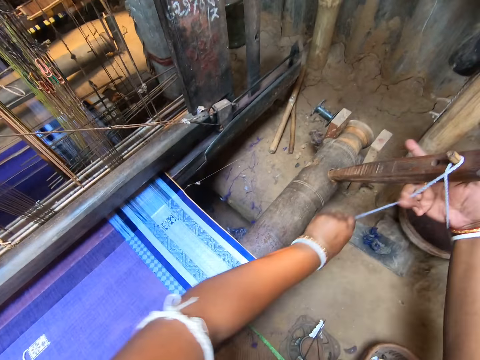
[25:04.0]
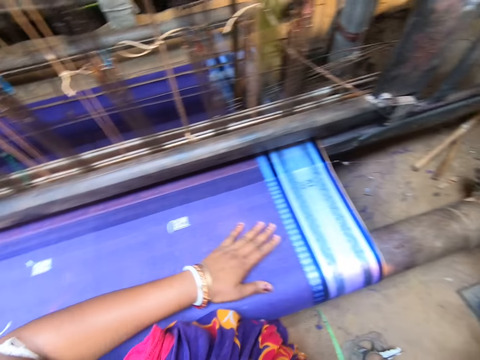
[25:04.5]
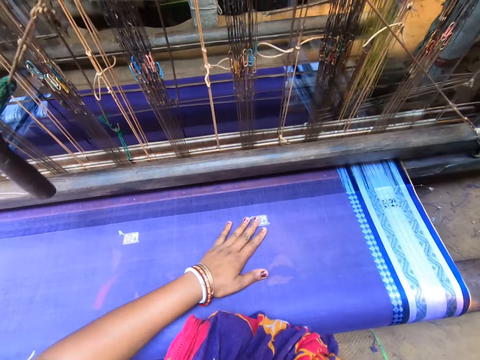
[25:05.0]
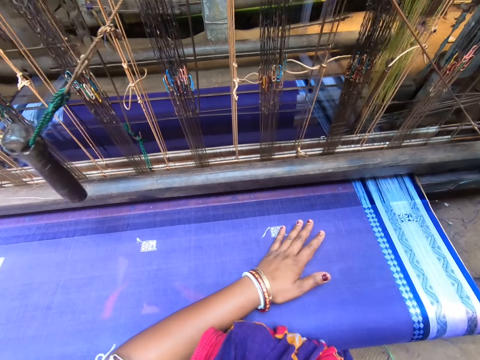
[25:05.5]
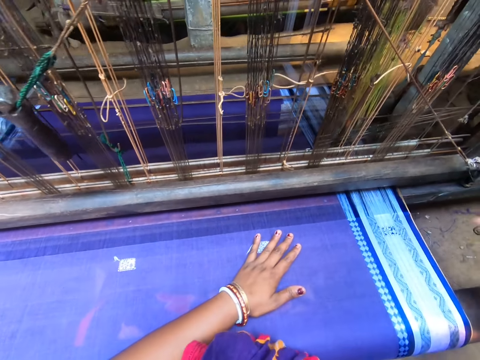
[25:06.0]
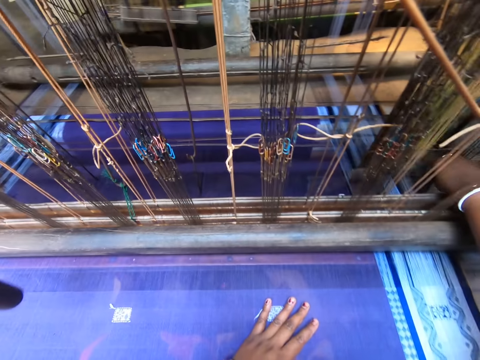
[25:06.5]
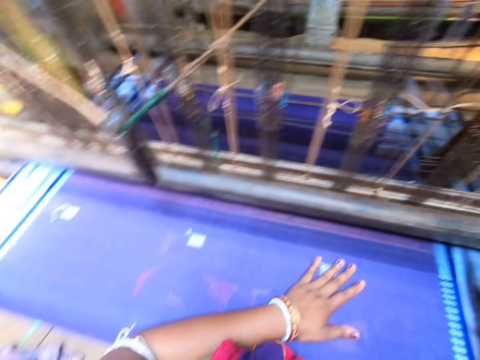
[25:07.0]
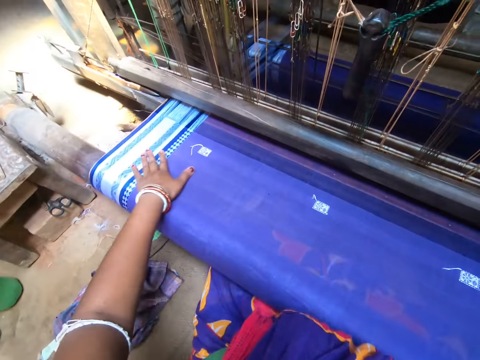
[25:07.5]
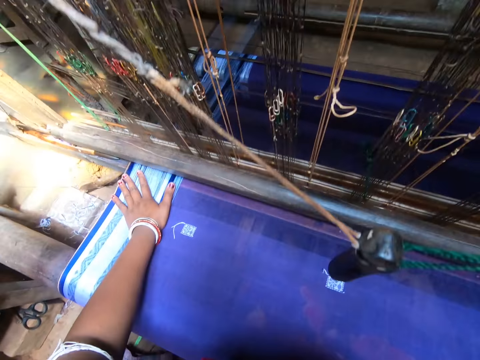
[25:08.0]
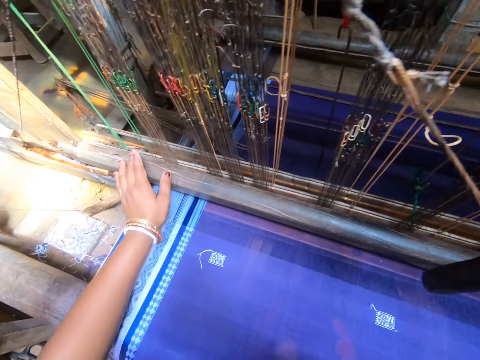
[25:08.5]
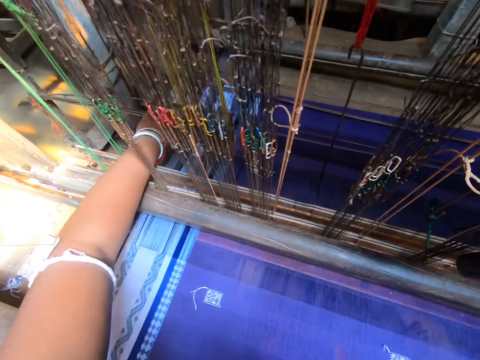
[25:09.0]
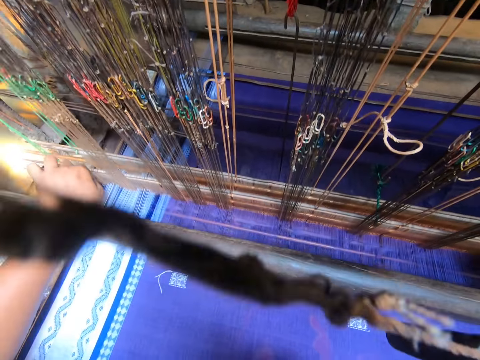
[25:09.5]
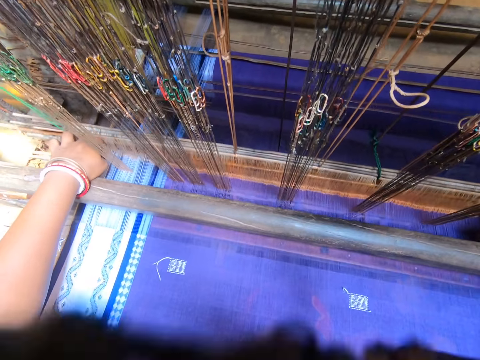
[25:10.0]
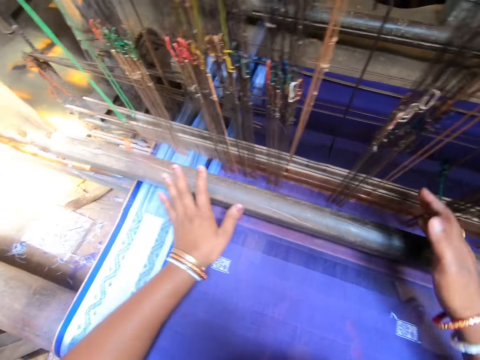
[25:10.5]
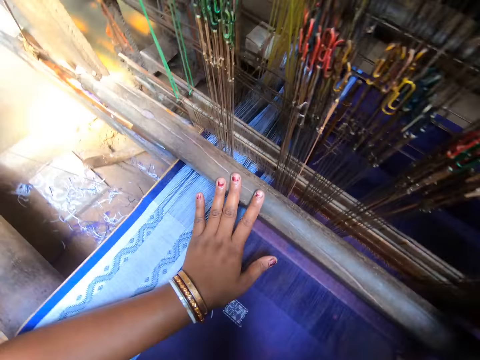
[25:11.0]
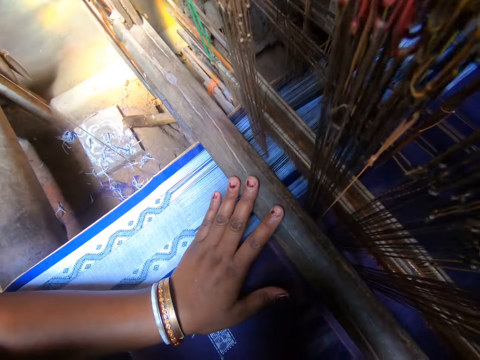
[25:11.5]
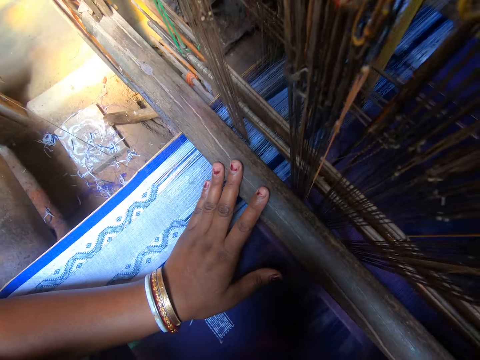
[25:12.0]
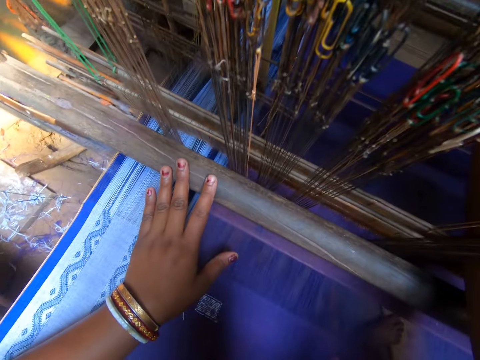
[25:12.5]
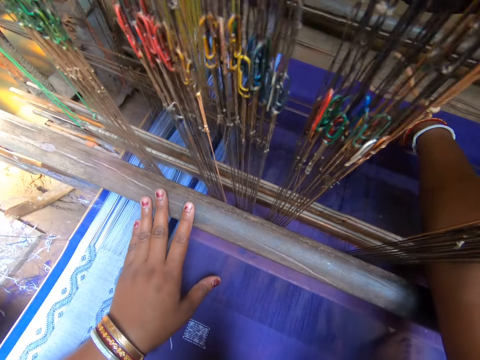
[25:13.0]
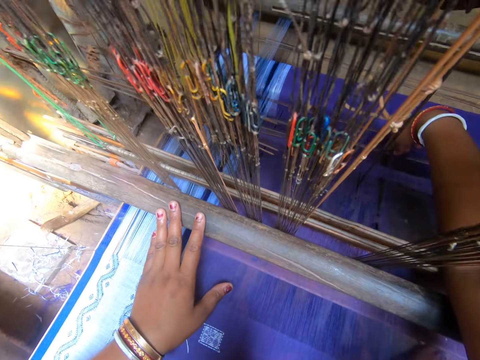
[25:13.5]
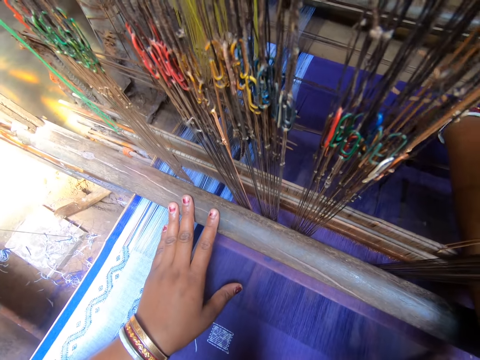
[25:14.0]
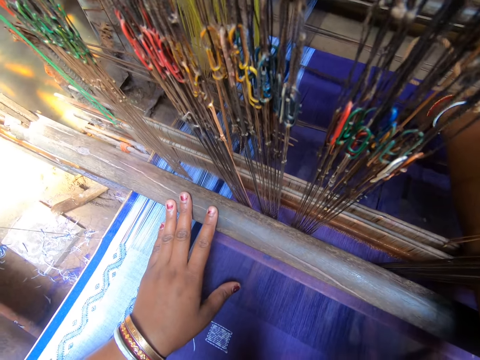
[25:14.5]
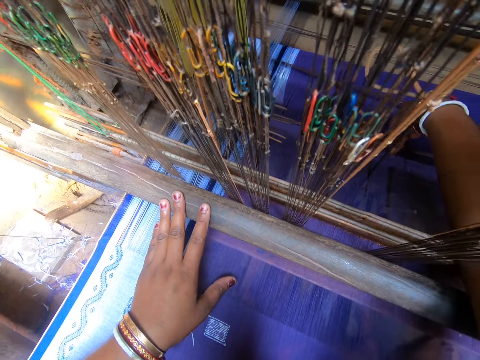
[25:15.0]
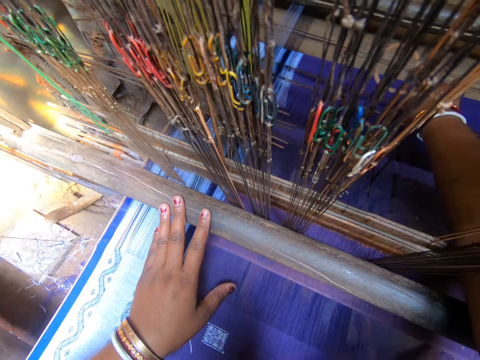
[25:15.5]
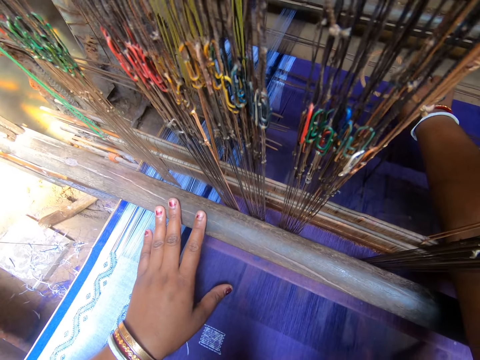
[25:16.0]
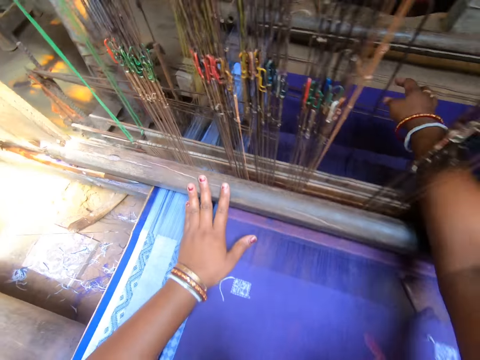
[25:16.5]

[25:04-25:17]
The camera wearer adjusts a rope on the piece of wood. She places her left hand on the fabric. She adjusts a heddle with her right hand. She adjusts the heddle with her left hand. She places her left hand on the beam. She adjusts a weft with her right hand.

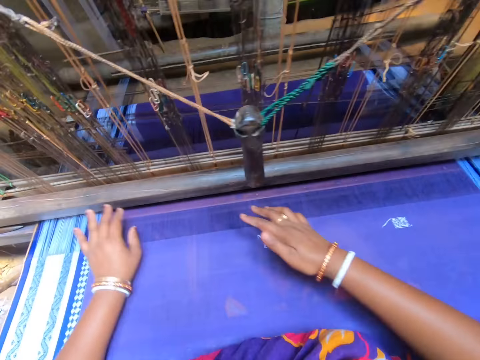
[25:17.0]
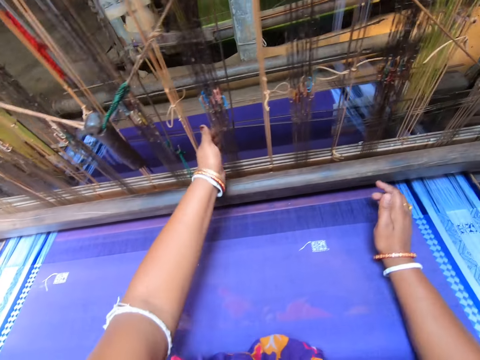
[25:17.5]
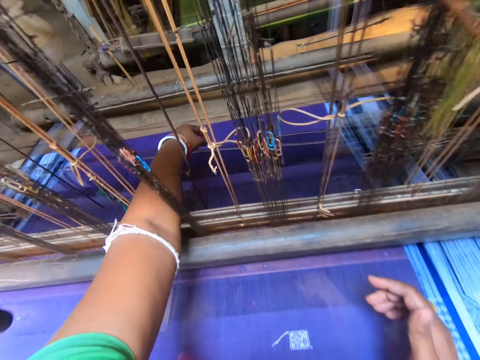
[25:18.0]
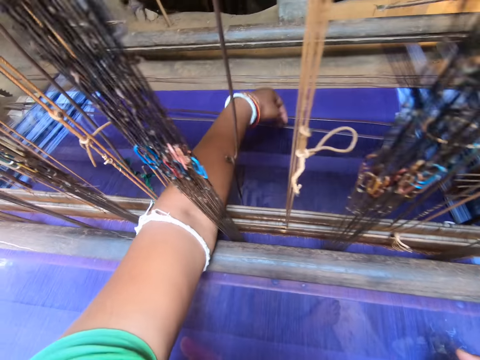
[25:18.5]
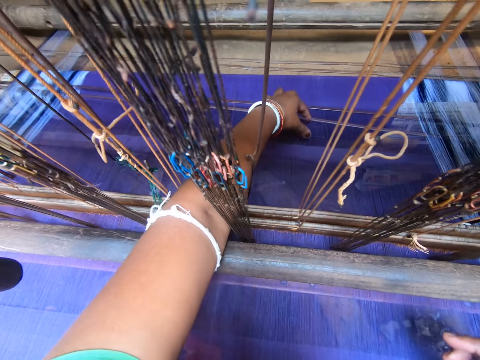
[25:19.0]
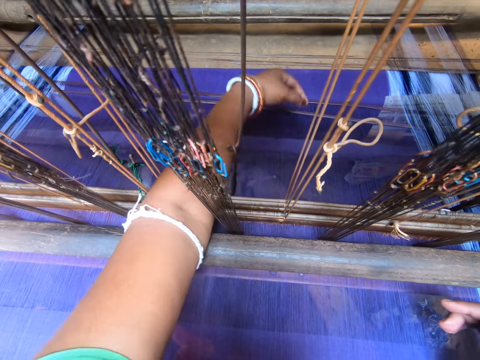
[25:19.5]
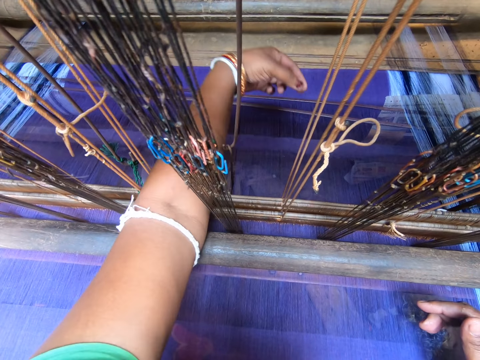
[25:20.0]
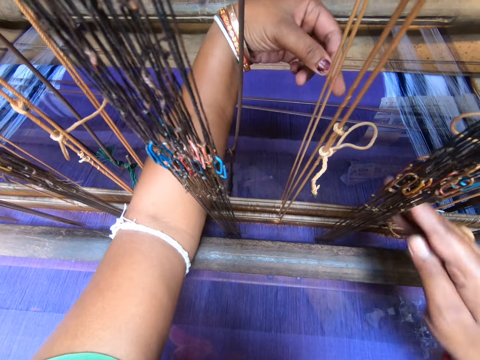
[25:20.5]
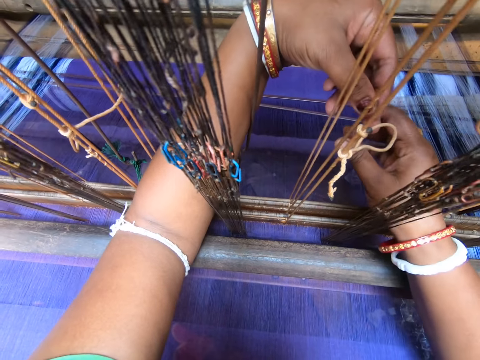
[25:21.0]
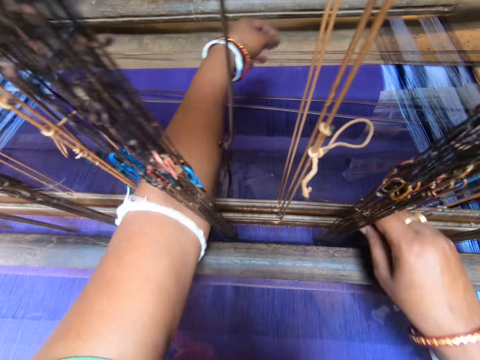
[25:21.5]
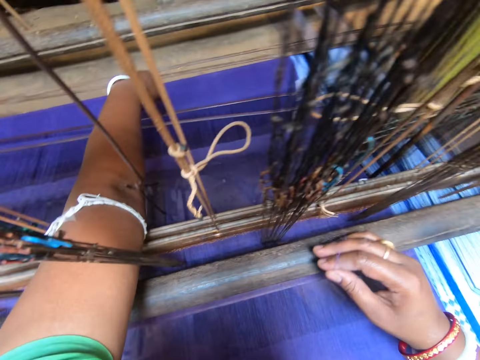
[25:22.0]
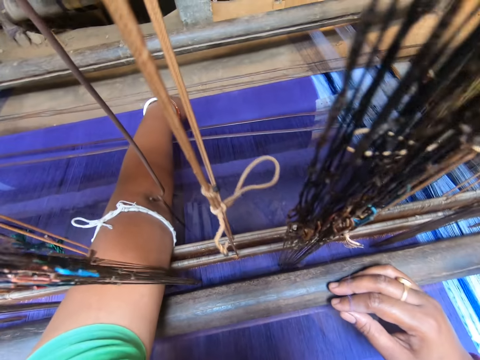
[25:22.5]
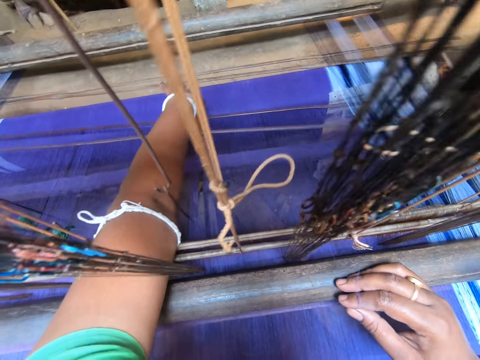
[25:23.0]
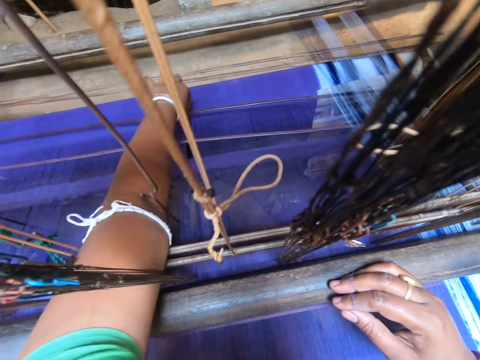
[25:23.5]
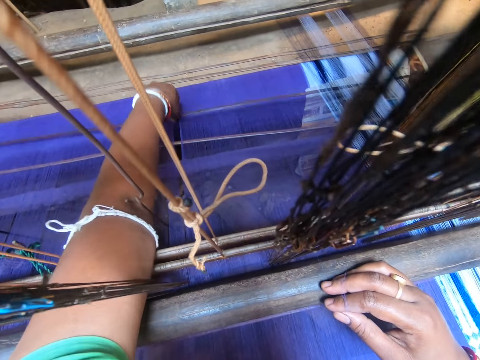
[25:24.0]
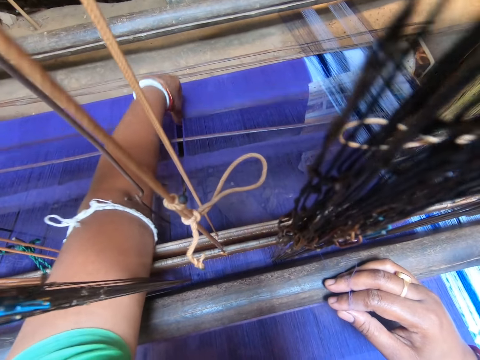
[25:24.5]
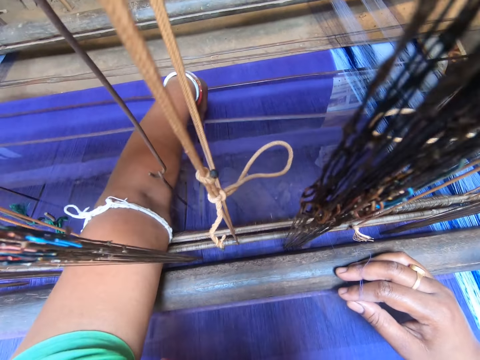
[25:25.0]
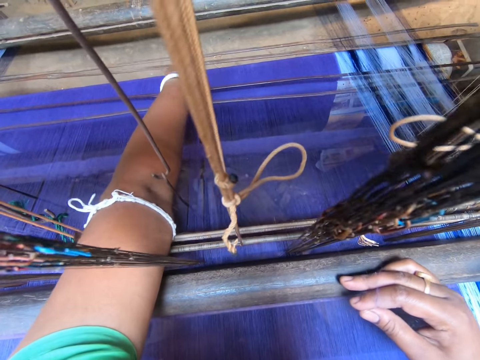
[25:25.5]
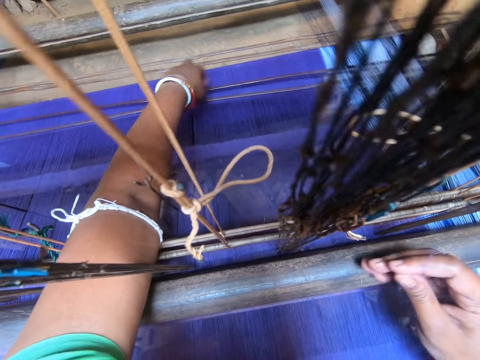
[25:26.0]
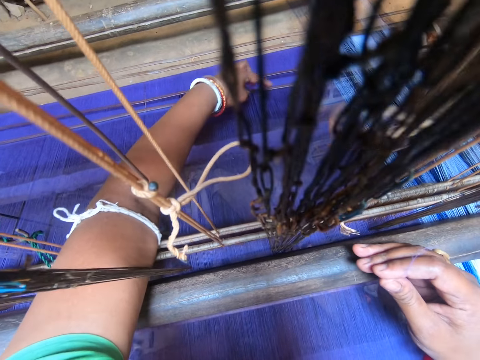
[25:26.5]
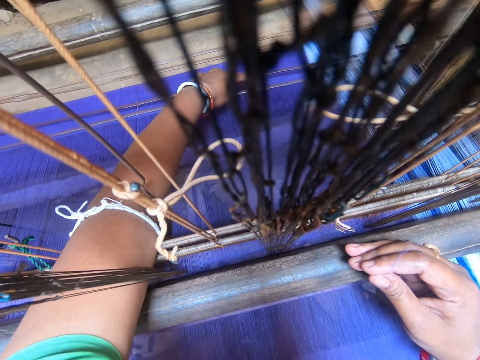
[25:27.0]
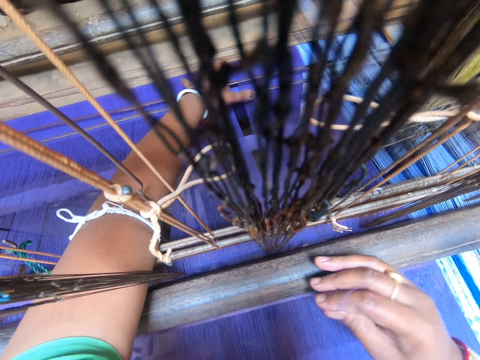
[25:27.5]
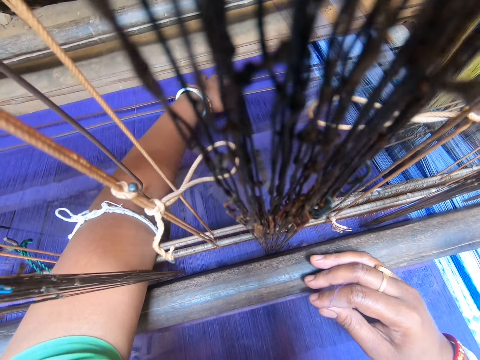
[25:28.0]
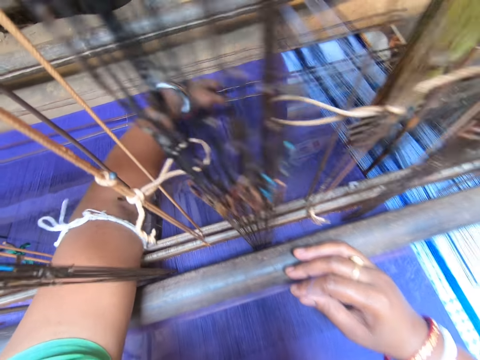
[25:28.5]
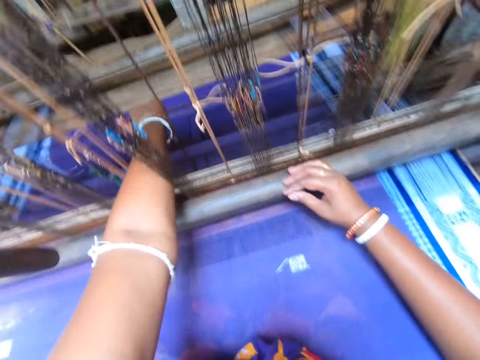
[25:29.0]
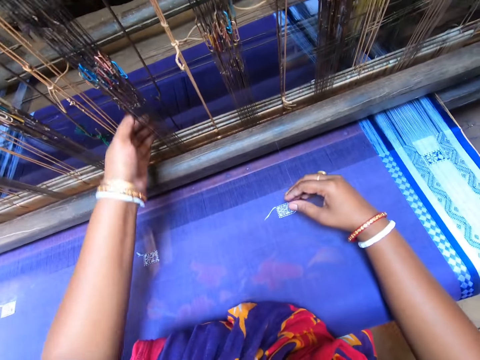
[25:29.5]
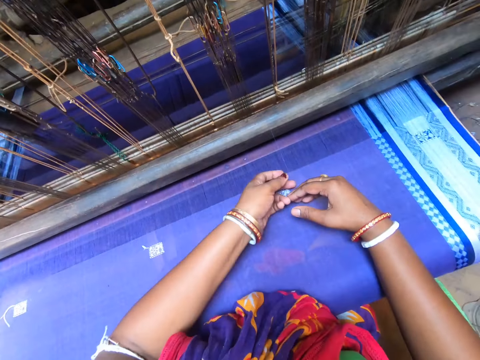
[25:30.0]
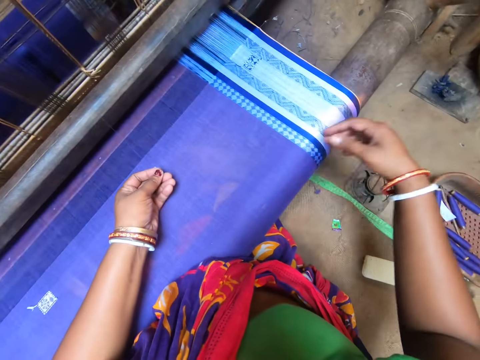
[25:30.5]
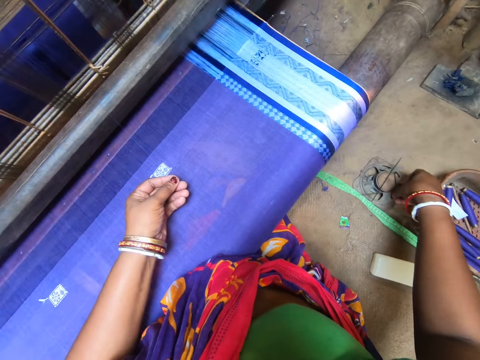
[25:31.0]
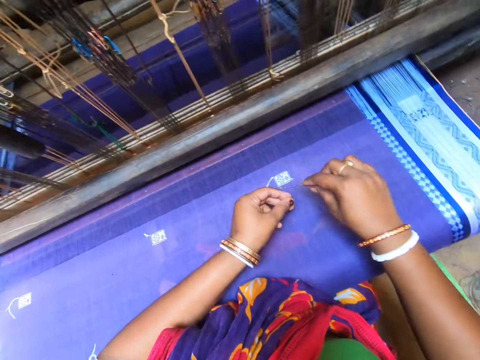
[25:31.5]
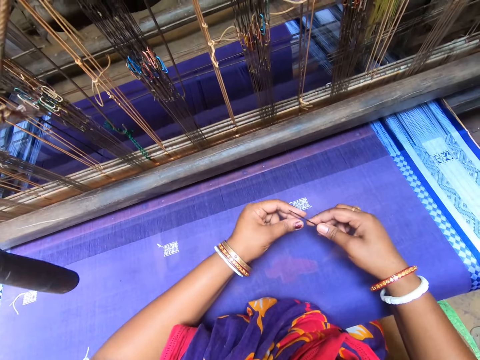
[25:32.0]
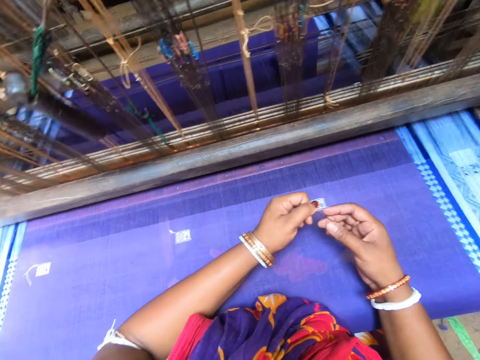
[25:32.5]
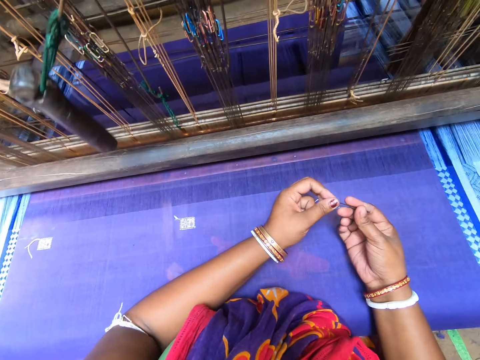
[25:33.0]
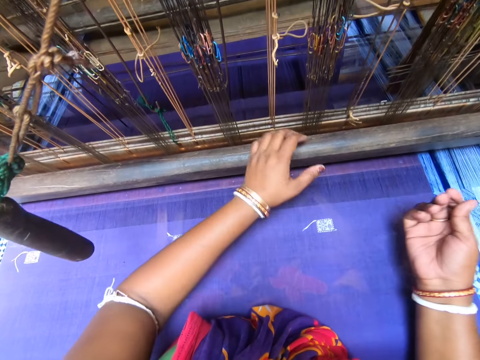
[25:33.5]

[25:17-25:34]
The camera wearer removes some thread from the fabric with her left hand. She picks up a string behind the sewing machine. She adjusts a weft with her left hand. She holds the thread on the fabric with her left hand. She interacts with something. She picks the needle from the magnet with her right hand. She wraps the thread around the needle with her left hand.
